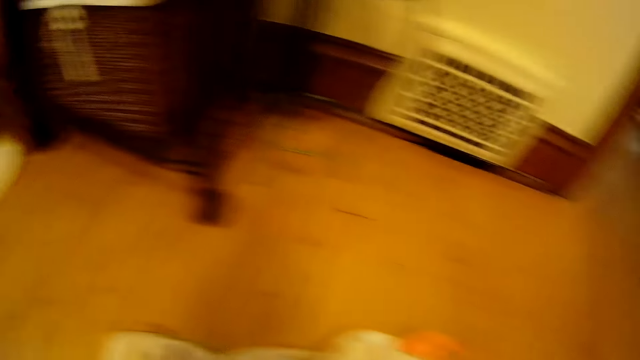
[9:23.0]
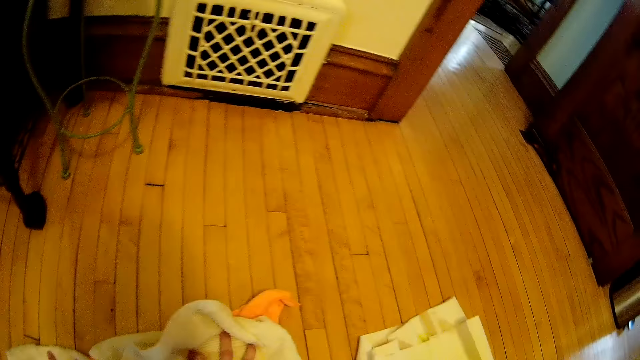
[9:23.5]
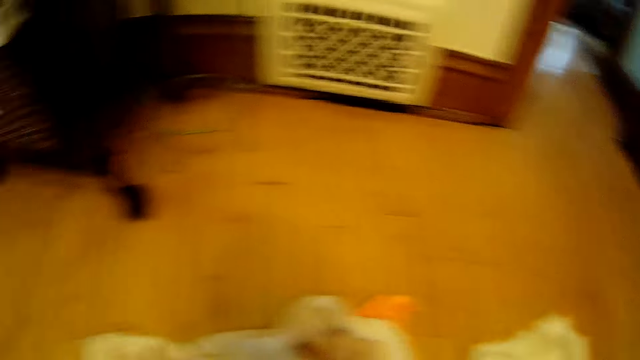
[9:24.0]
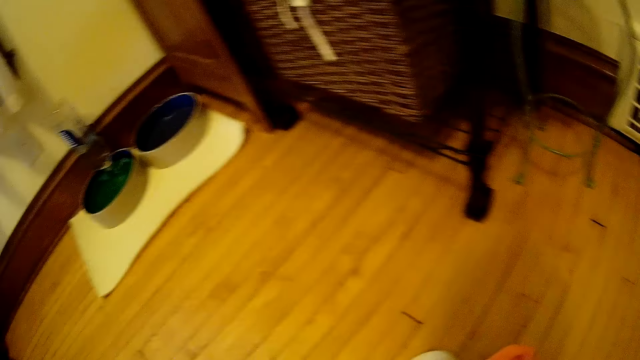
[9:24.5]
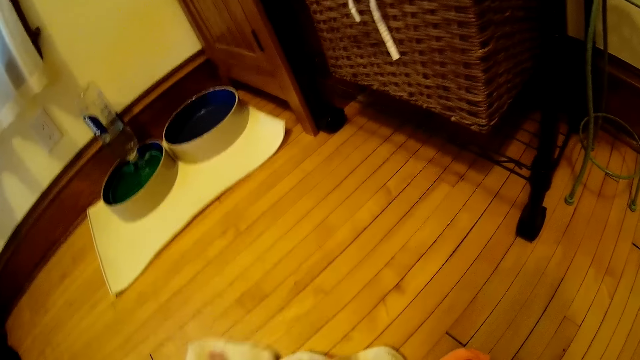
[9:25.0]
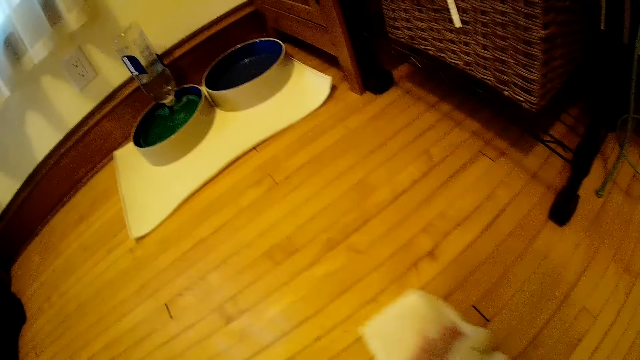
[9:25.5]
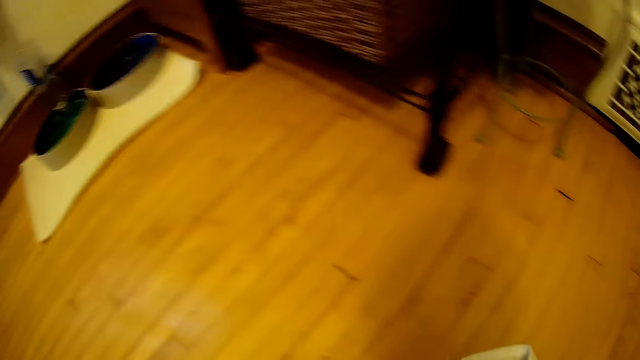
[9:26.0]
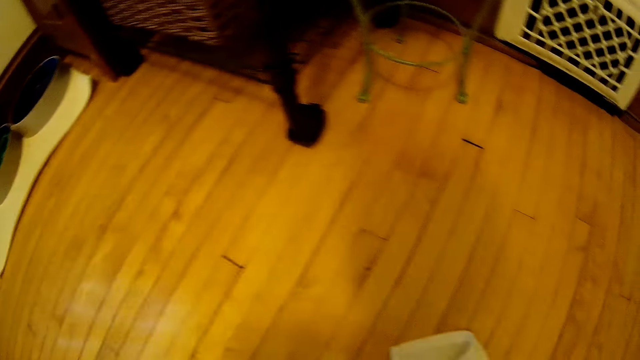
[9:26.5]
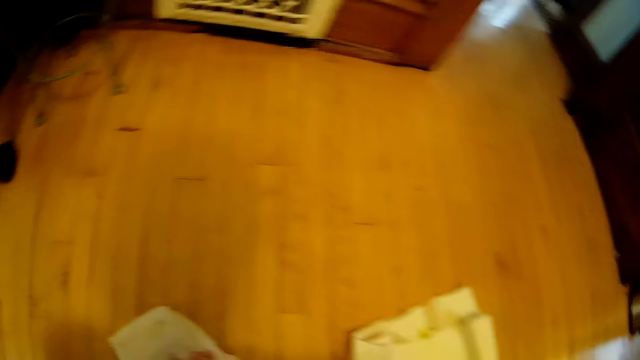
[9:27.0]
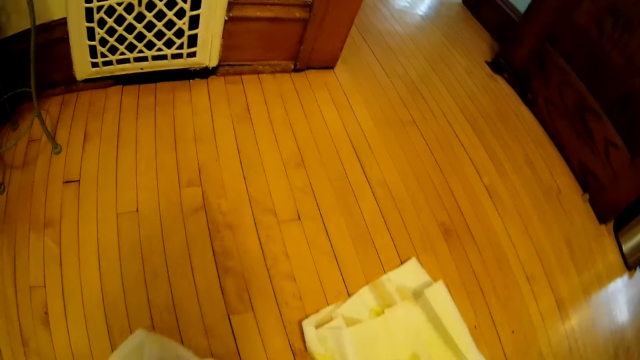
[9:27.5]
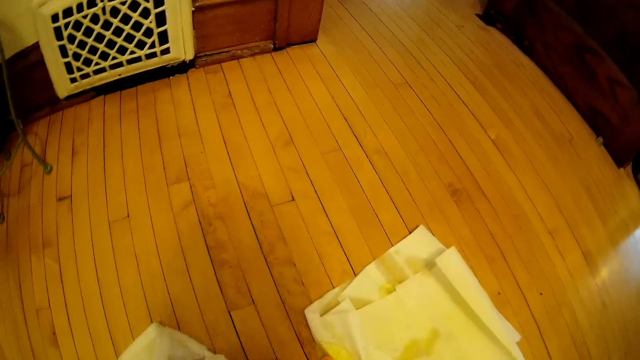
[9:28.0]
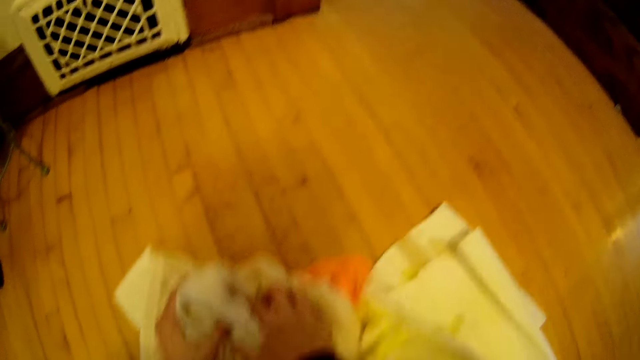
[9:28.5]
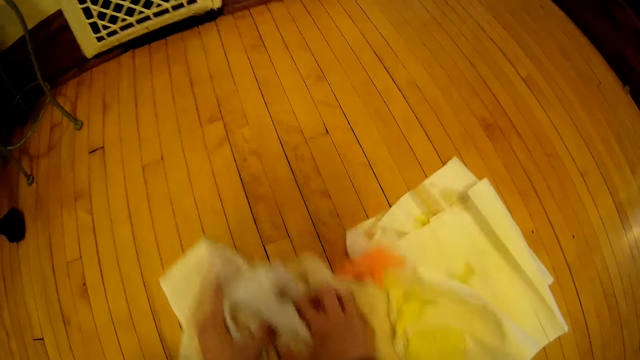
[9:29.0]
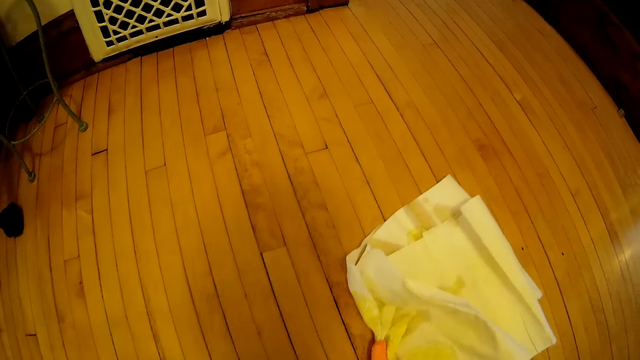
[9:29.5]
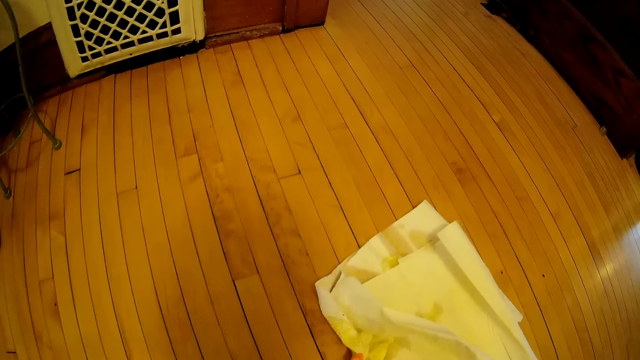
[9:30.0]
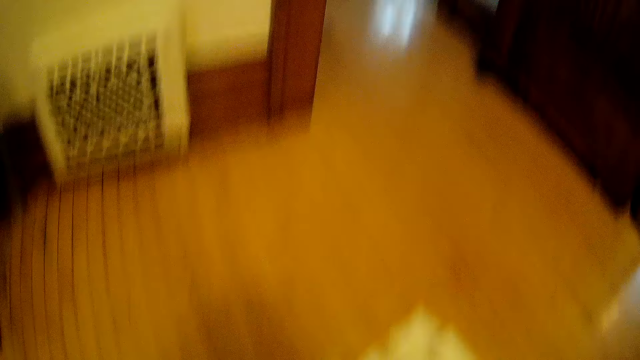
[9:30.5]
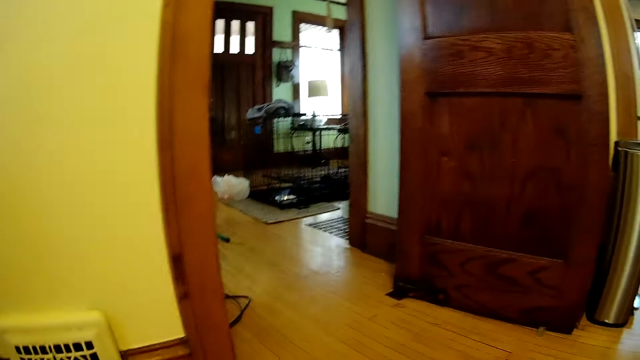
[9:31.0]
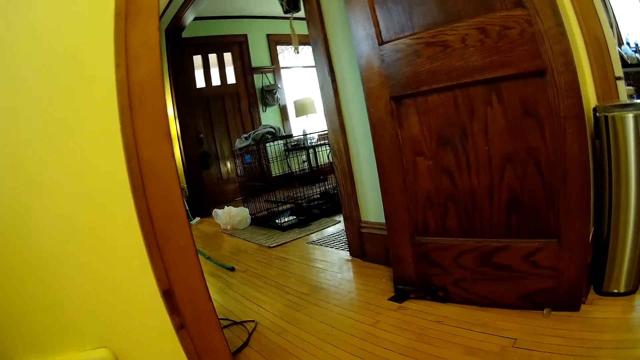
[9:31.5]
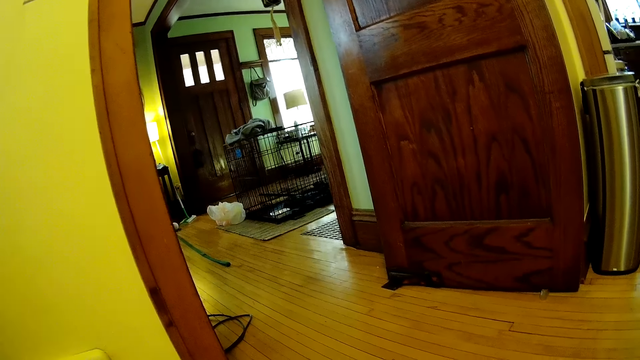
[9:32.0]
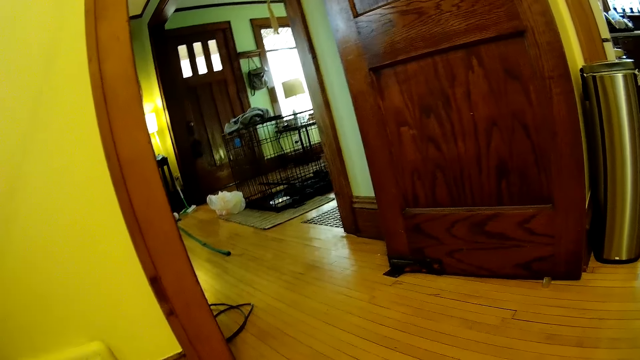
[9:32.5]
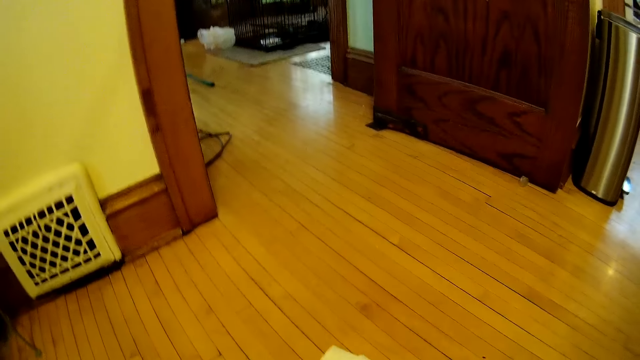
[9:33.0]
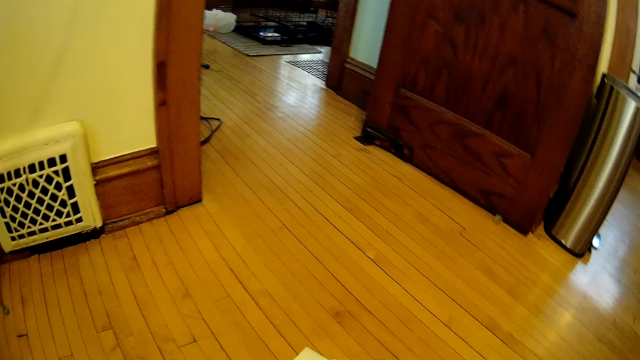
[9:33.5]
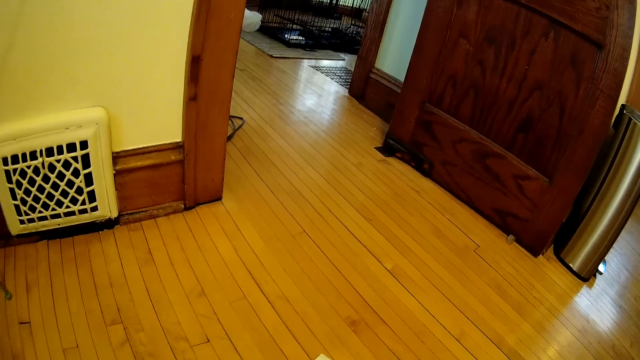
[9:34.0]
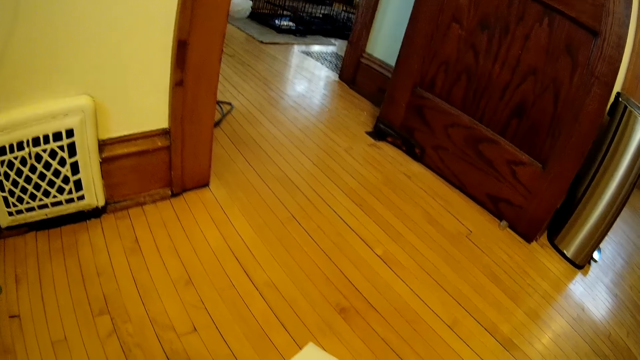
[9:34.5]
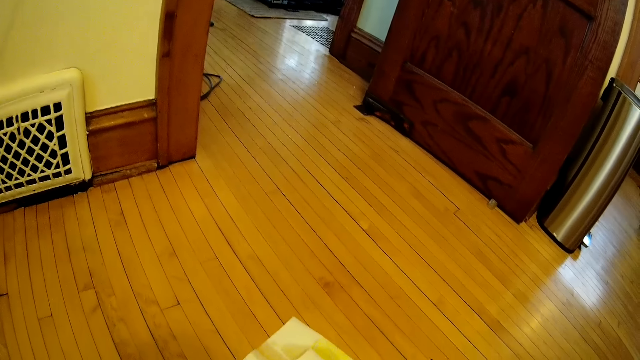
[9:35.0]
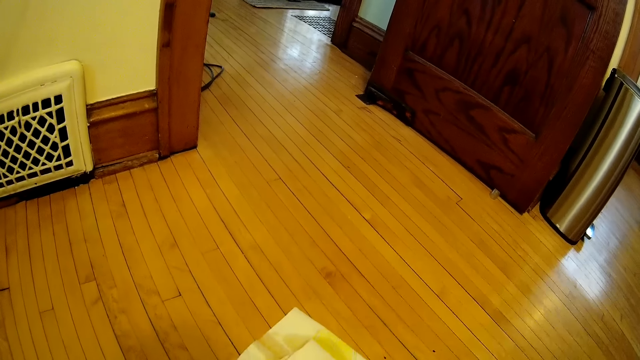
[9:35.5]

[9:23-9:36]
The camera wearer cleans the floor with a piece of cloth in his hands. He looks into the room. He looks at the floor.

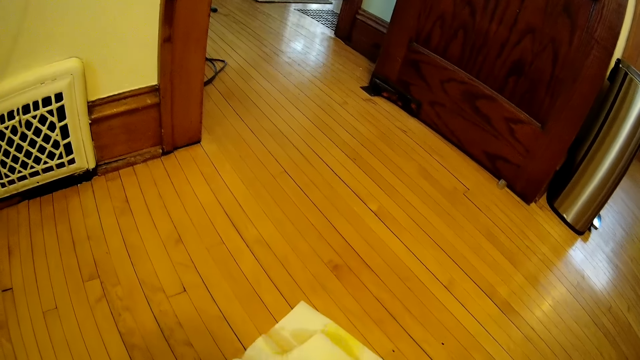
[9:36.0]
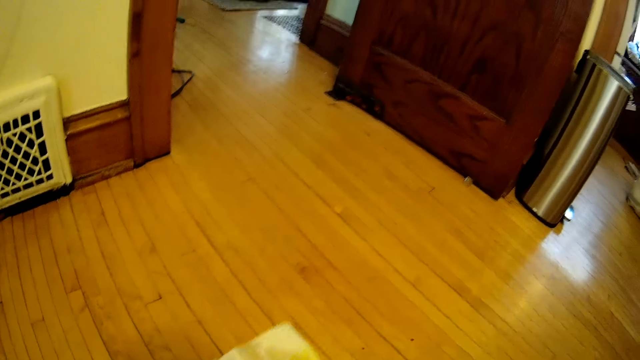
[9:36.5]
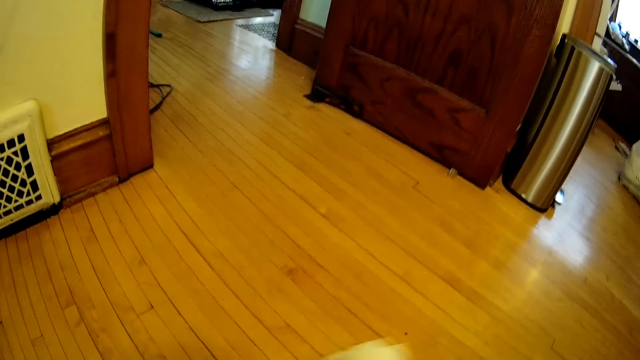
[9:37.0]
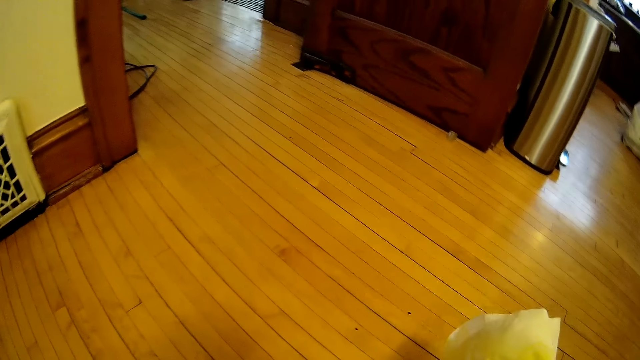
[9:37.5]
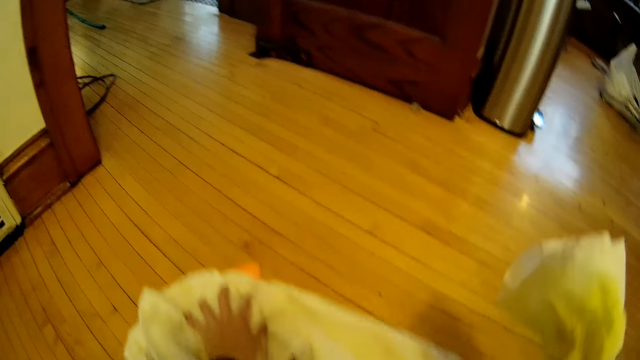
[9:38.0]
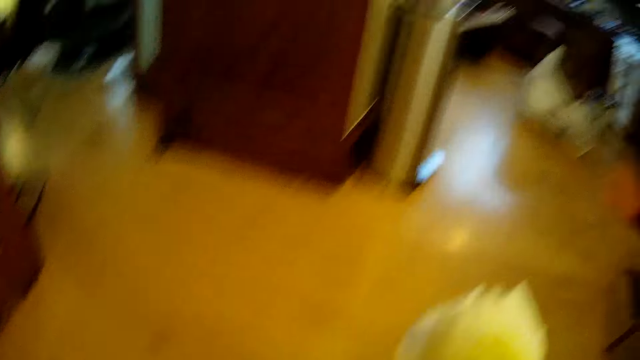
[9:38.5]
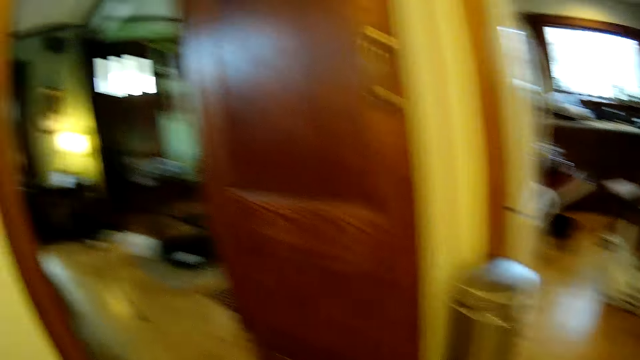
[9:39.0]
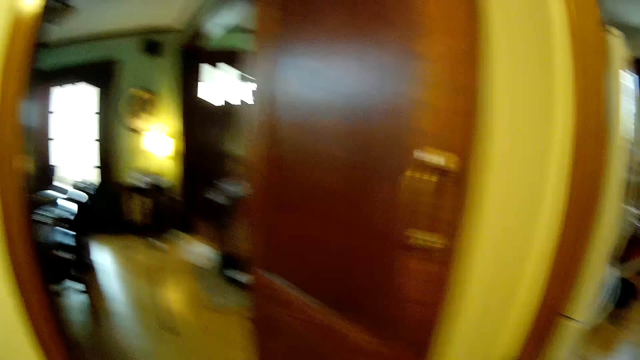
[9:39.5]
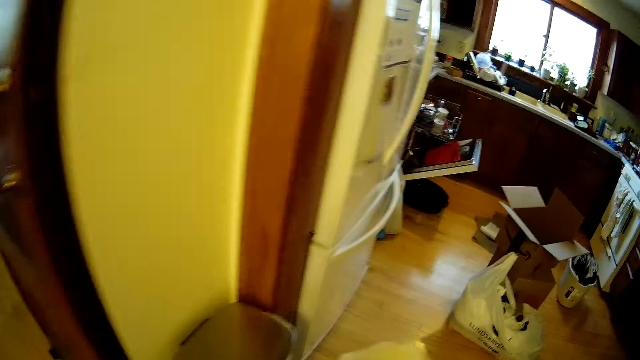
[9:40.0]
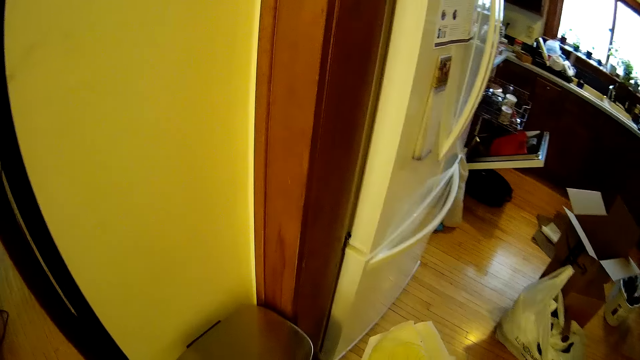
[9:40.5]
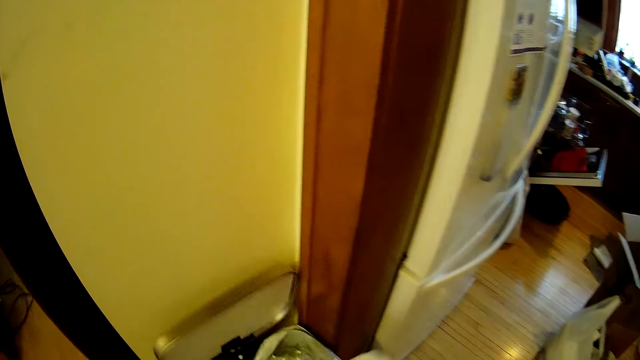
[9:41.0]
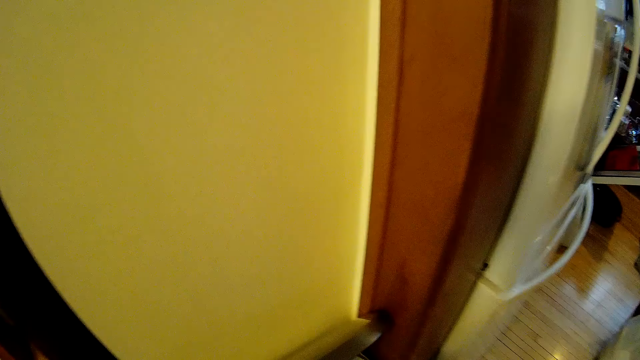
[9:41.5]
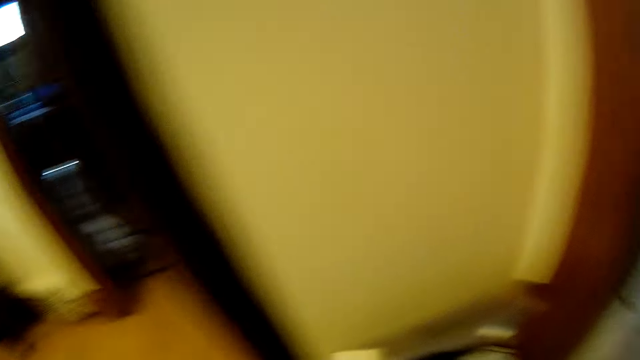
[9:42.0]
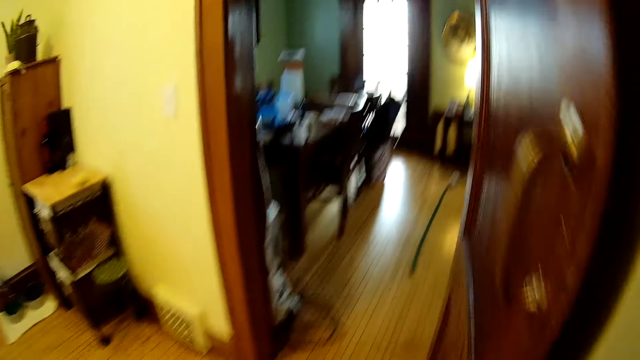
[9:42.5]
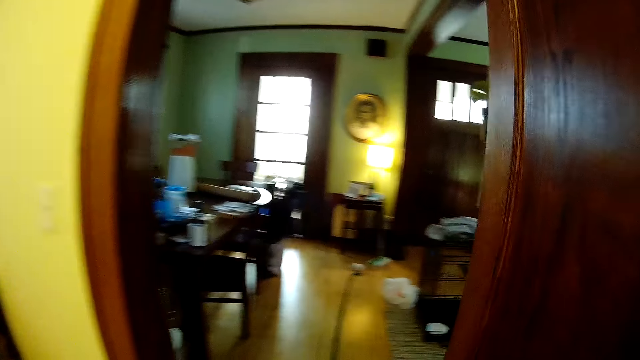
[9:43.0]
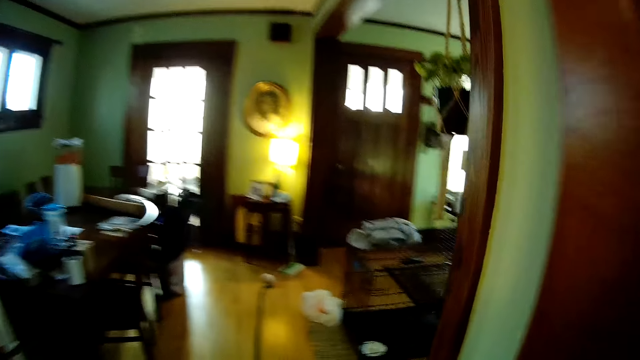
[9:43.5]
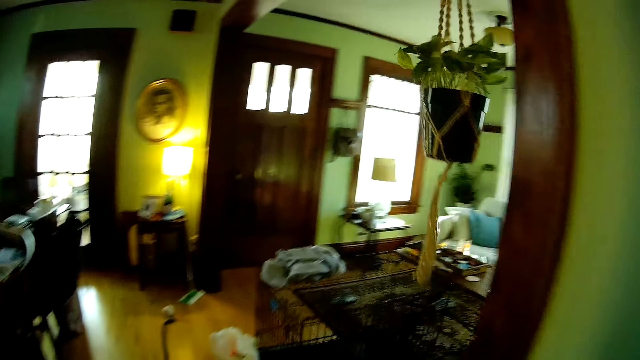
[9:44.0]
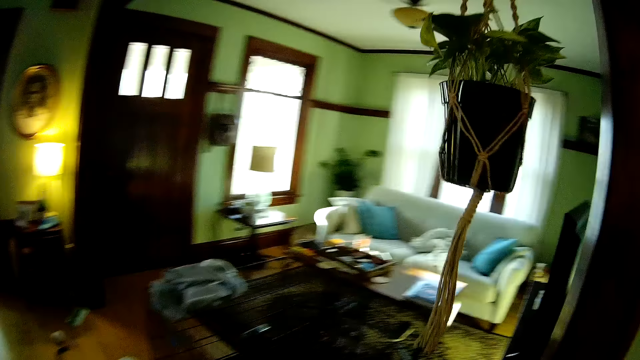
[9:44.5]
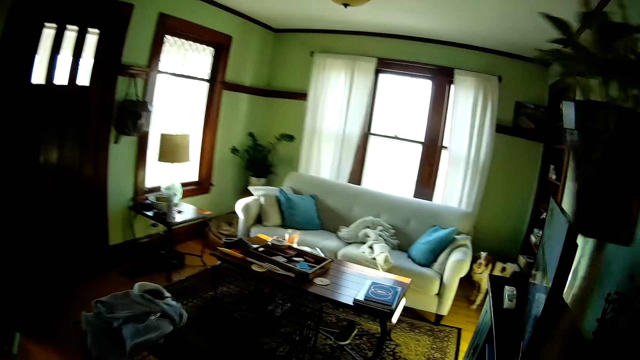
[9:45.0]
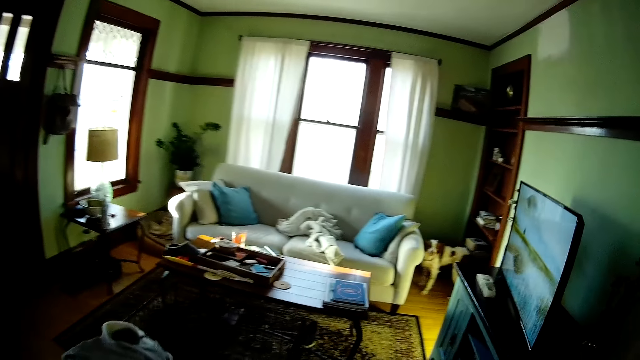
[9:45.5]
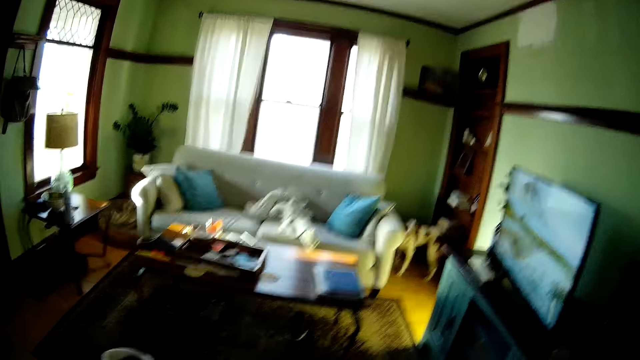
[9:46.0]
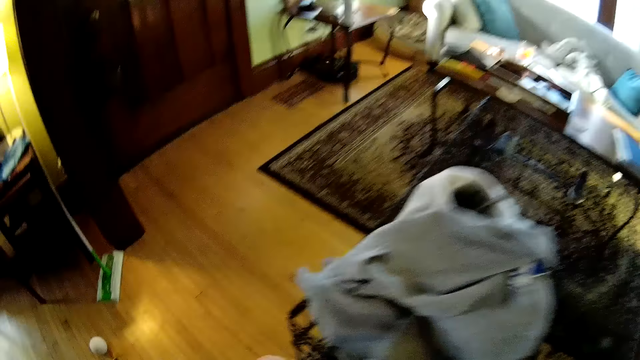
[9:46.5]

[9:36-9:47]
The camera wearer picks used tissue papers from the floor. He wipes the floor with towels. He walks in the house. He opens a dustbin with his left hand. He puts the used tissue papers in the dustbin. He walks into a living room.
